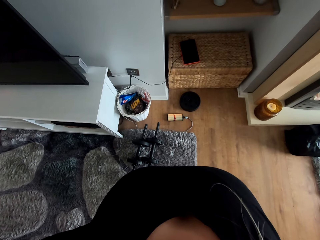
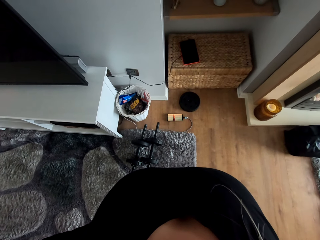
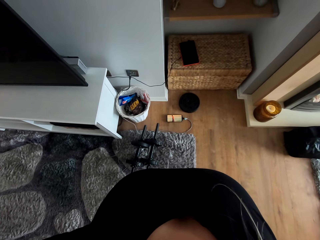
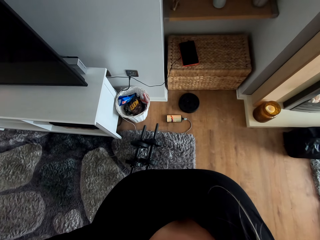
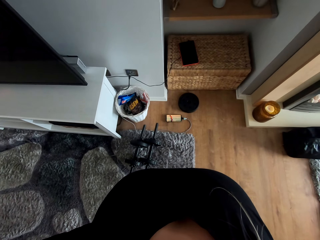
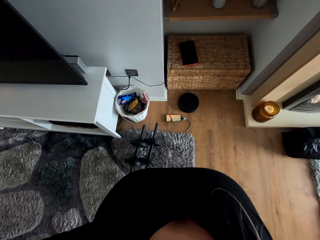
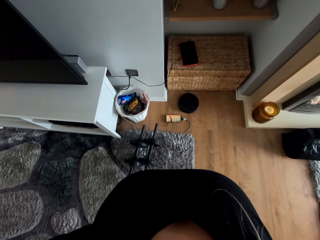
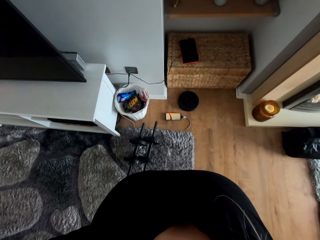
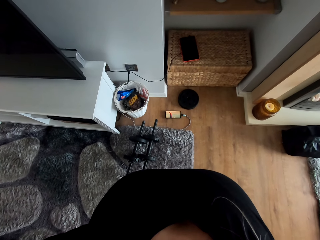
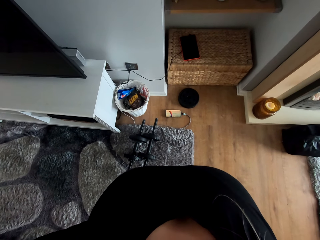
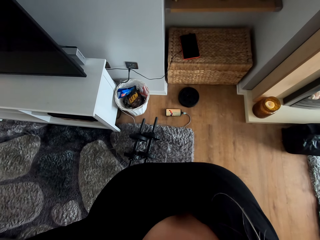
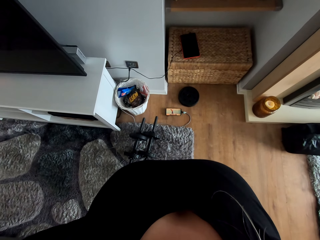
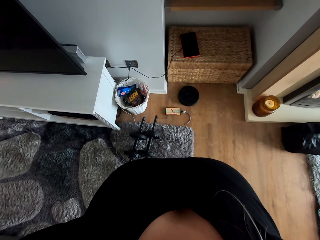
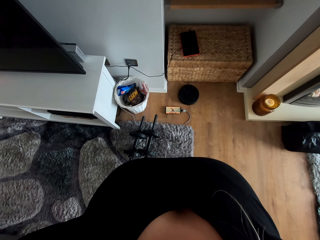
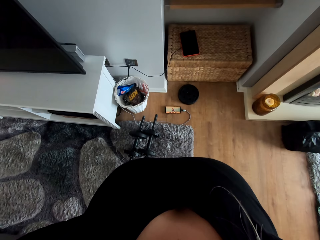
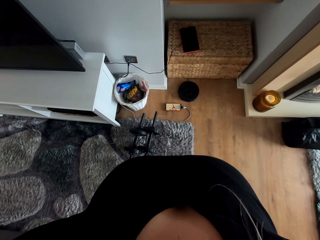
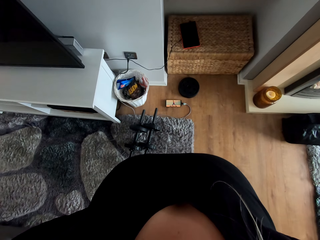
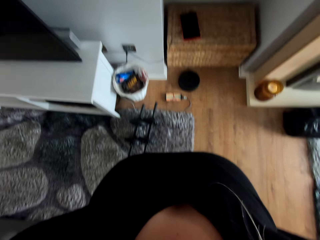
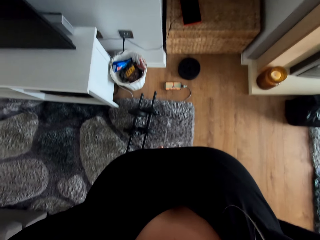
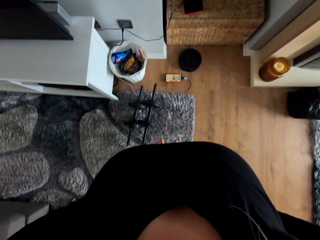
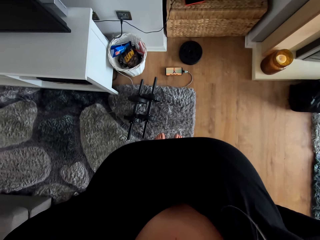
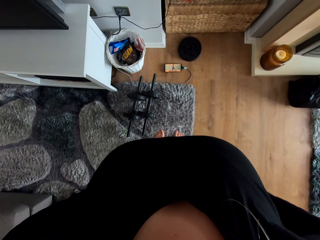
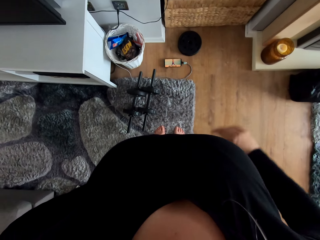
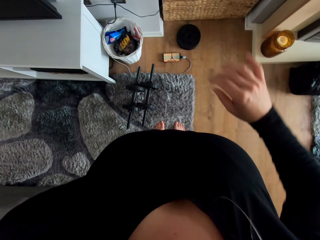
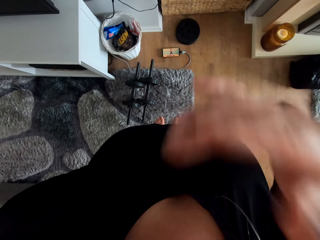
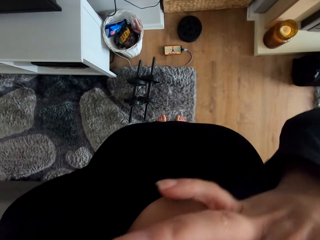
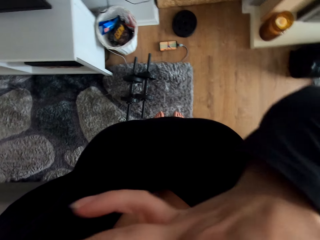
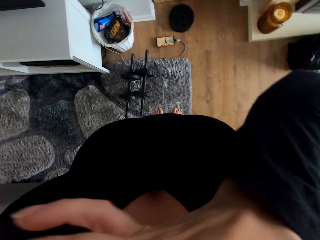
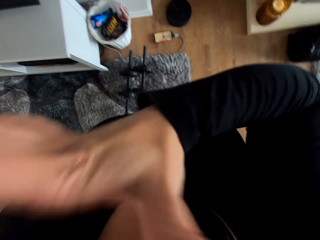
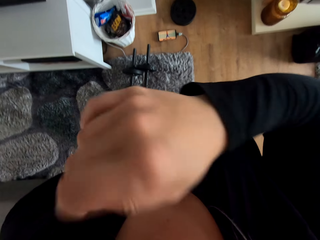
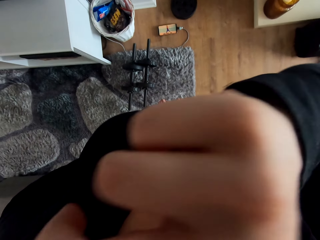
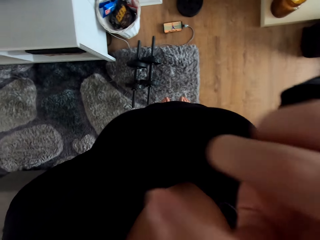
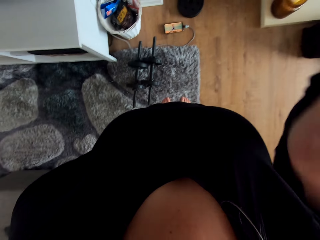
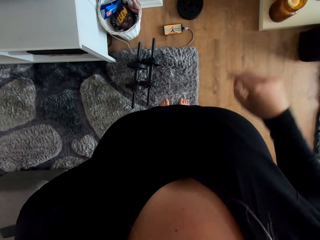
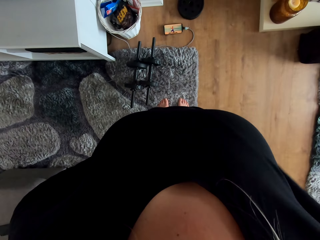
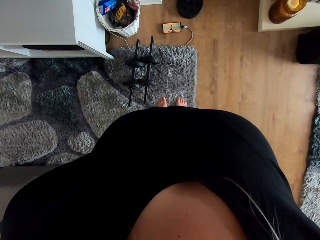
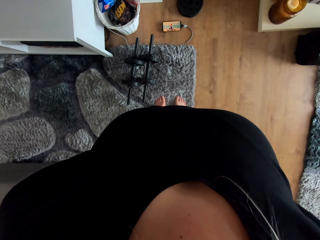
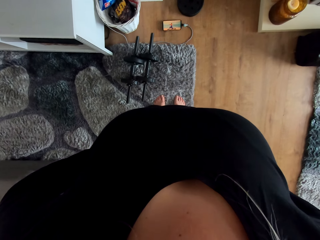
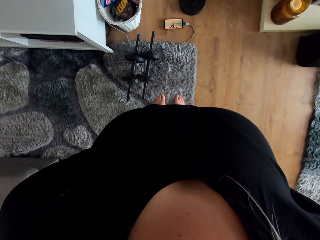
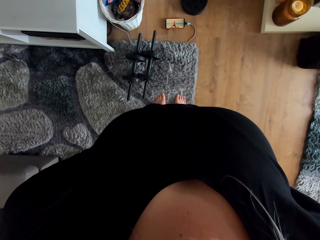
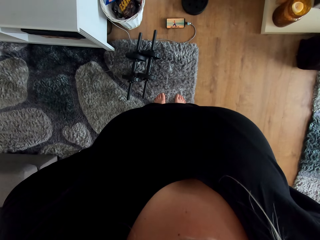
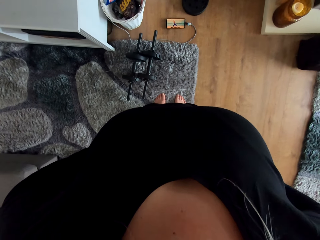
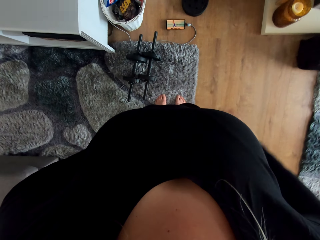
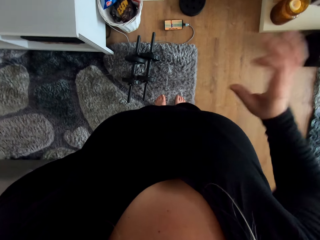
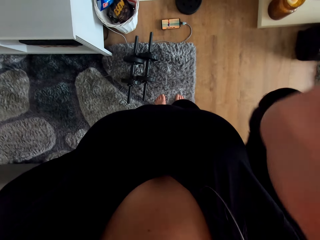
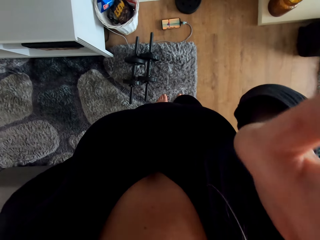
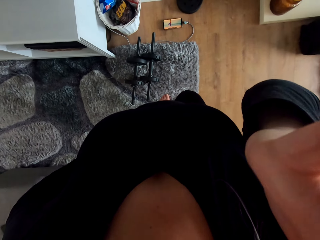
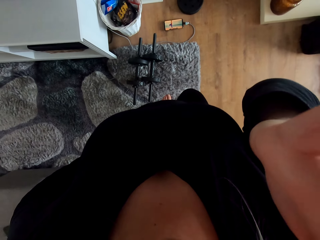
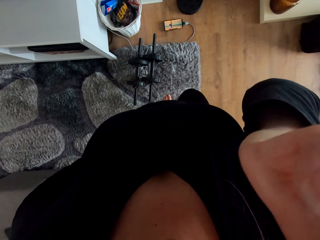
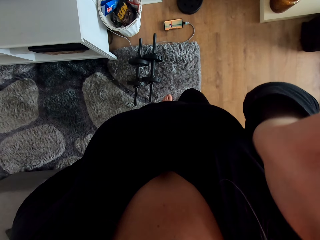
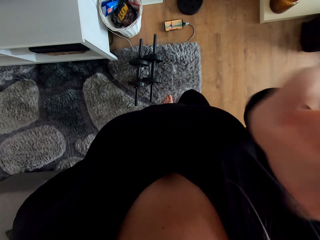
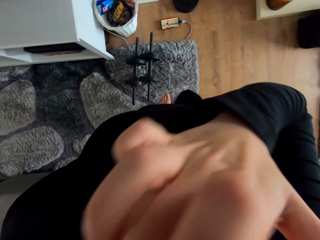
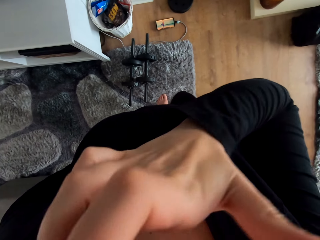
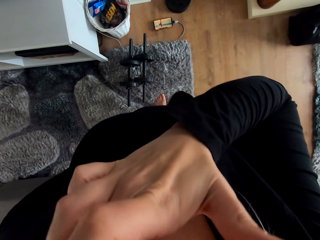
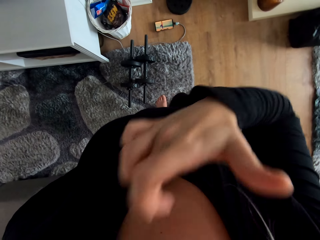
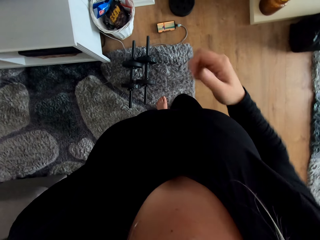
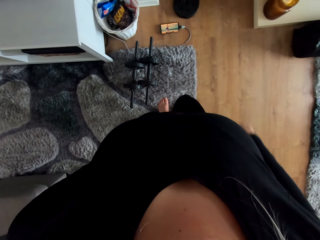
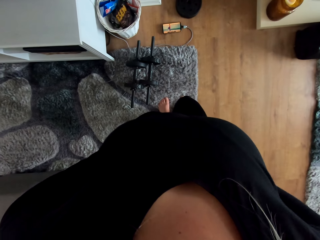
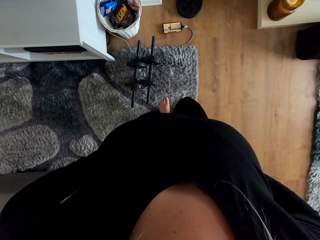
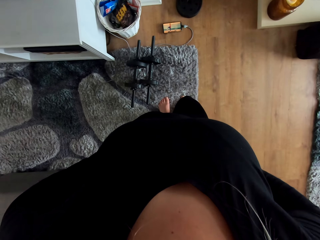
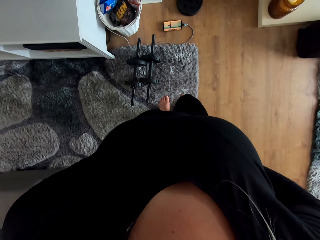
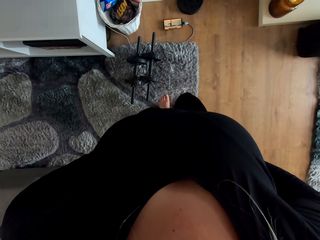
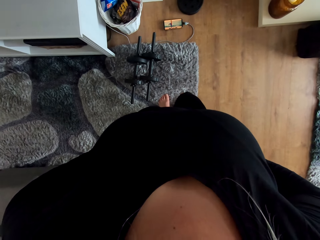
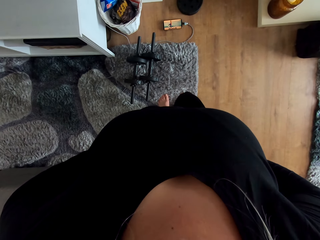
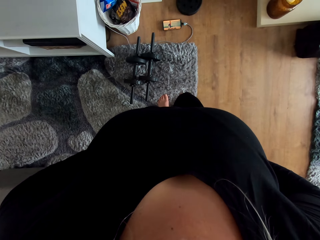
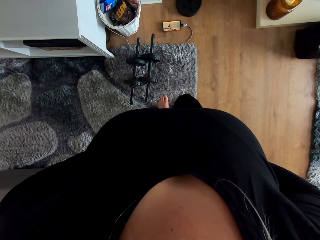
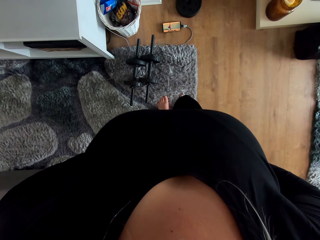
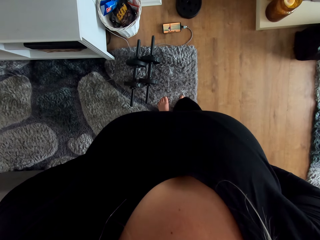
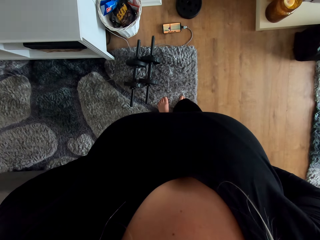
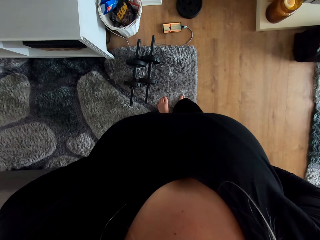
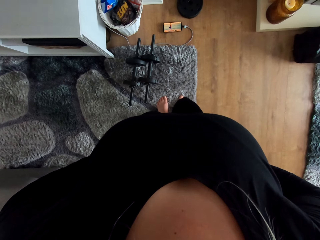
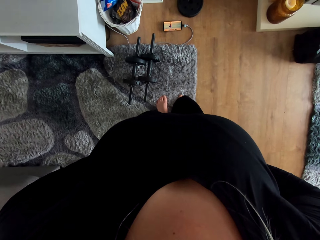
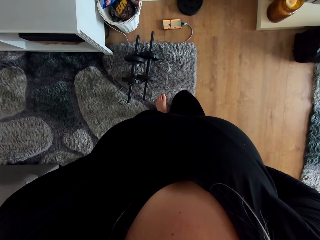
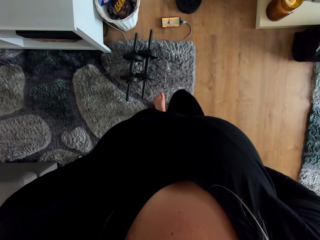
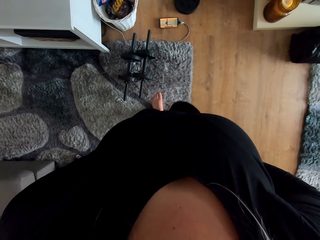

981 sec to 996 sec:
The camera wearer lifts her right hand. She wipes her face. She watches a video on the phone. She lifts her right hand. She touches the camera. She adjusts the camera. She touches her eye. She holds her waist. She watches a video on the phone.

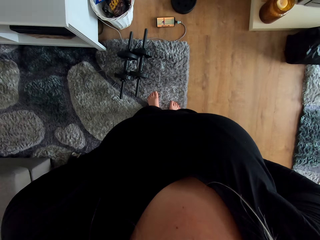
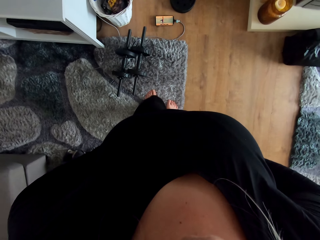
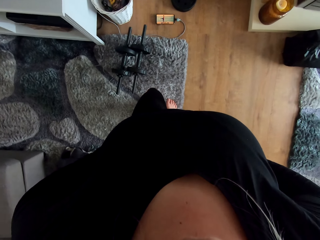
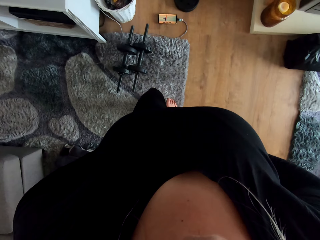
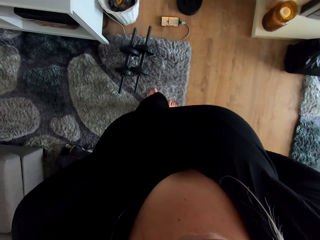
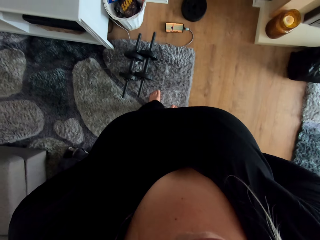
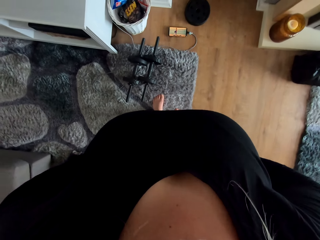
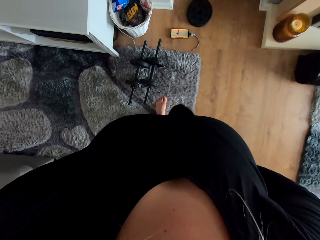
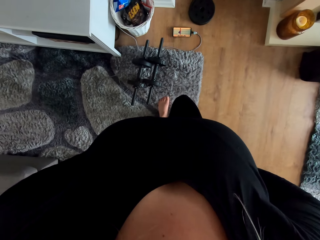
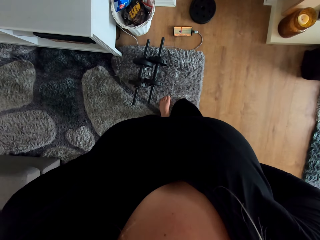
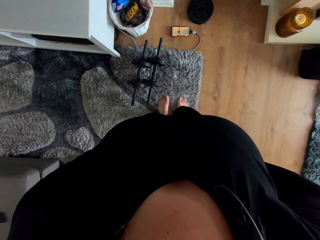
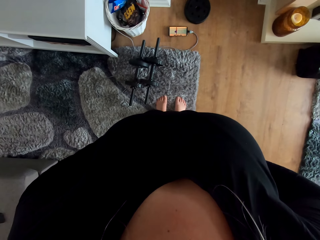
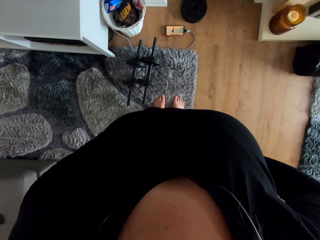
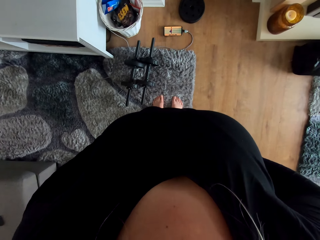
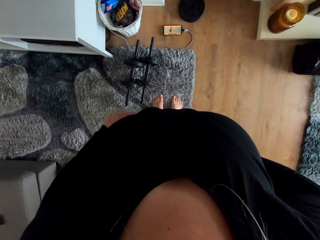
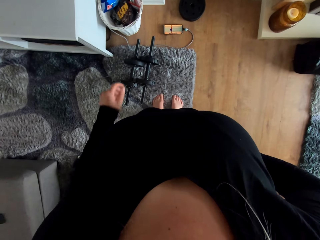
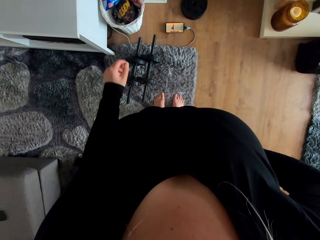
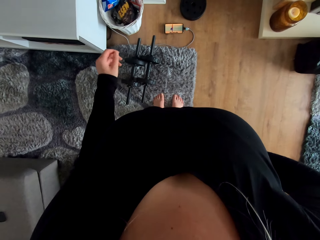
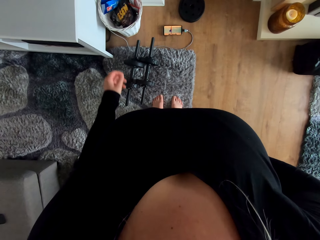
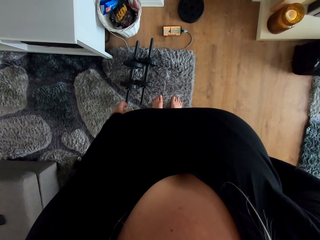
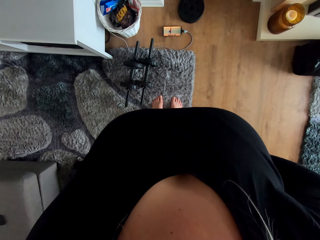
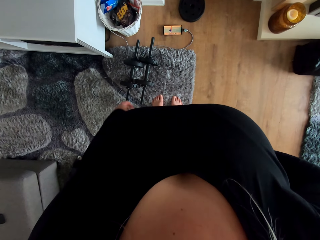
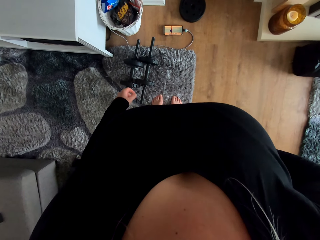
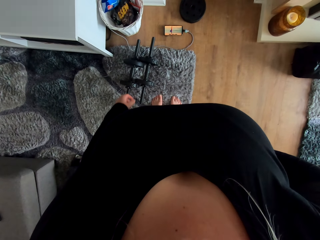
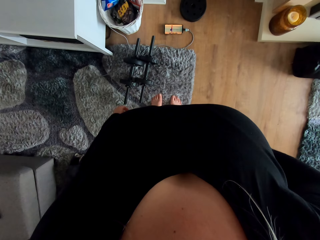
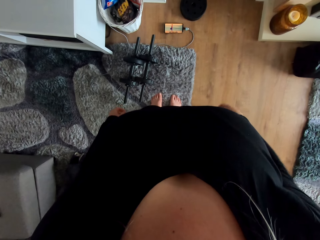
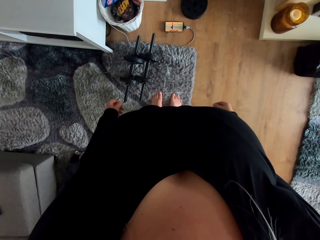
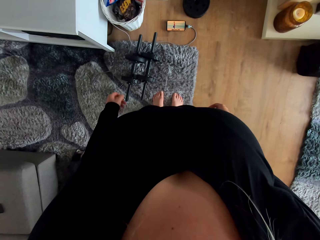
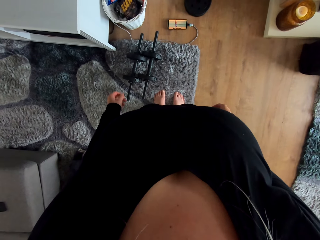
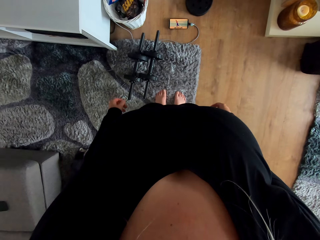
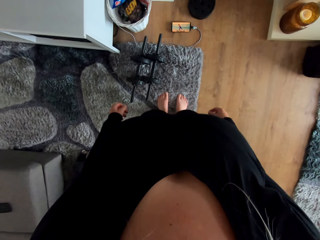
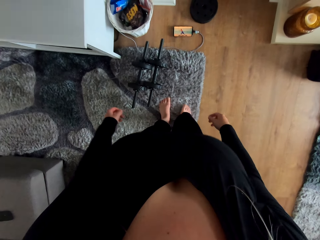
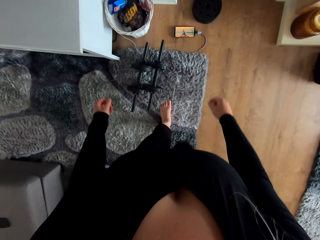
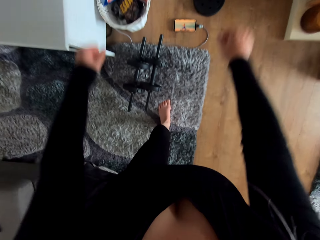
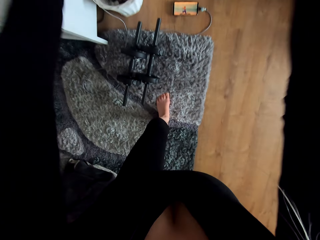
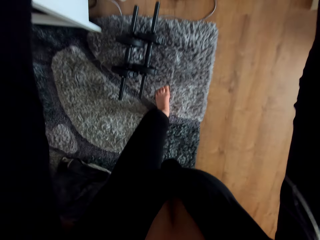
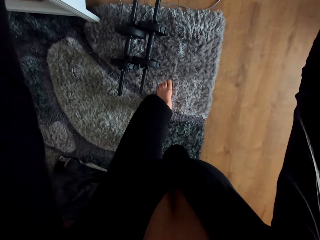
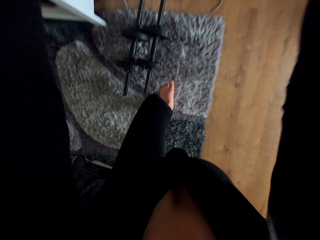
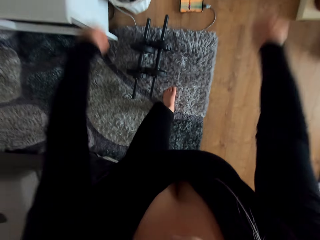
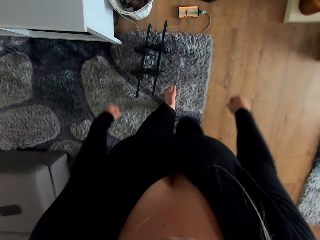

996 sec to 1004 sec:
The camera wearer exercises her legs. She exercises.
